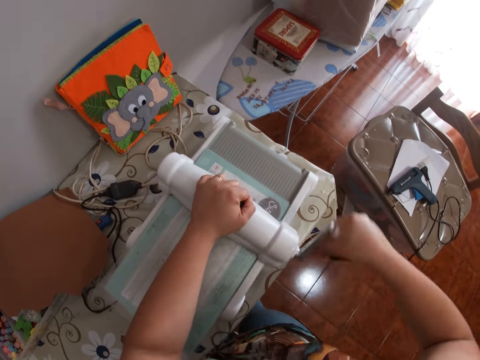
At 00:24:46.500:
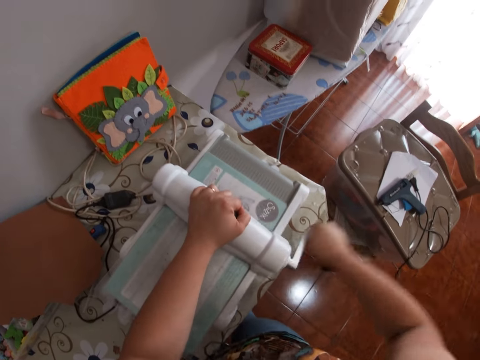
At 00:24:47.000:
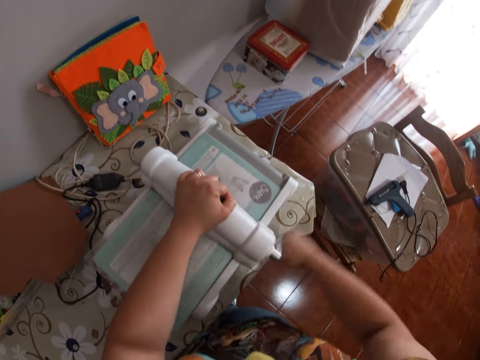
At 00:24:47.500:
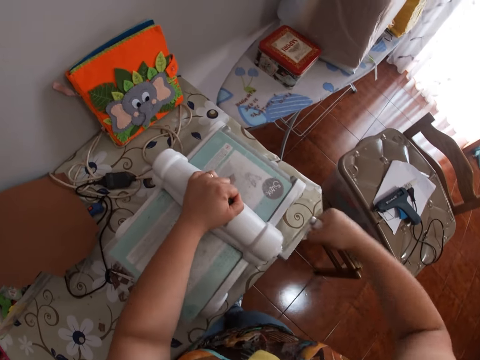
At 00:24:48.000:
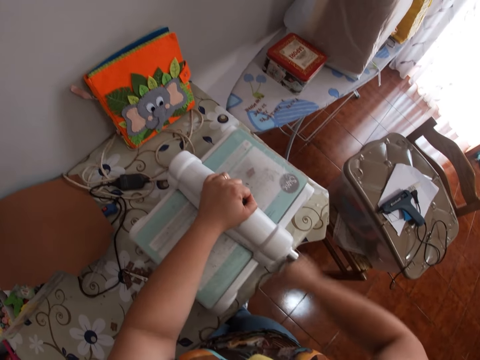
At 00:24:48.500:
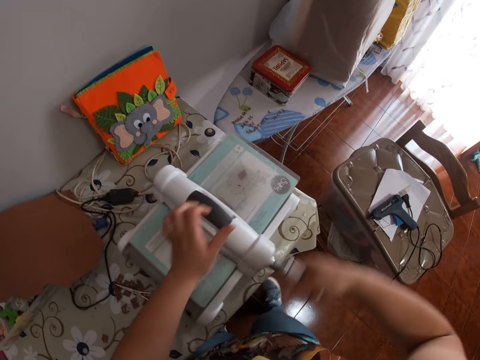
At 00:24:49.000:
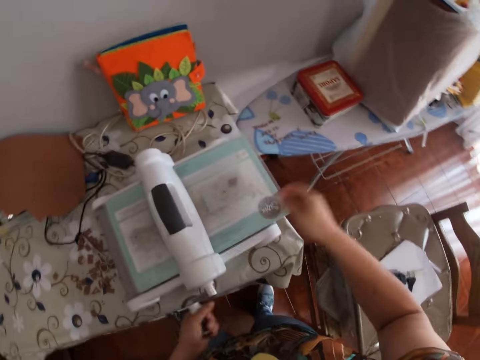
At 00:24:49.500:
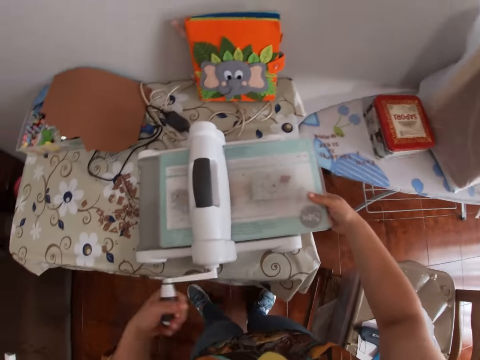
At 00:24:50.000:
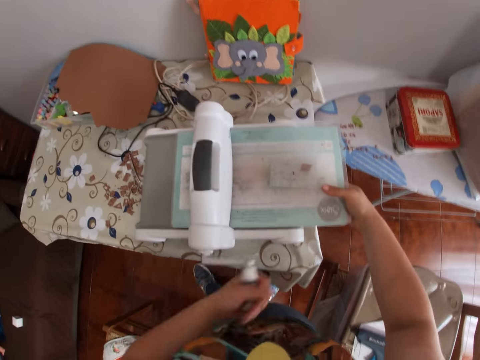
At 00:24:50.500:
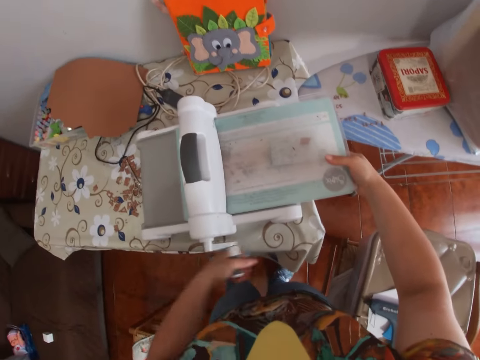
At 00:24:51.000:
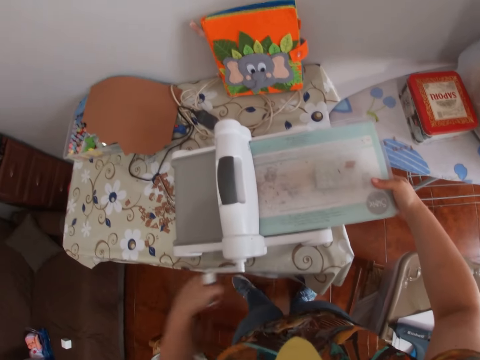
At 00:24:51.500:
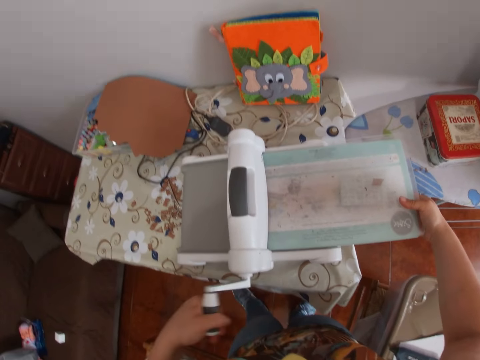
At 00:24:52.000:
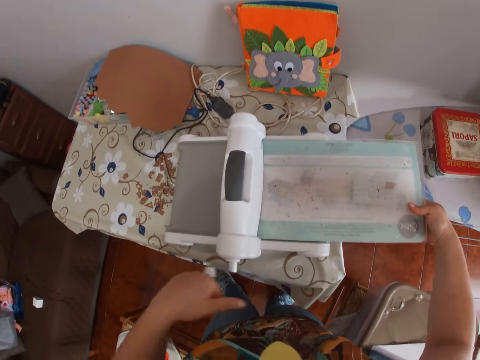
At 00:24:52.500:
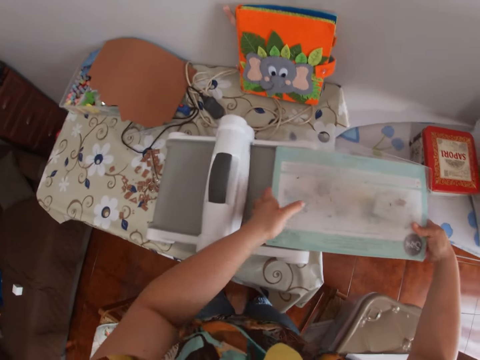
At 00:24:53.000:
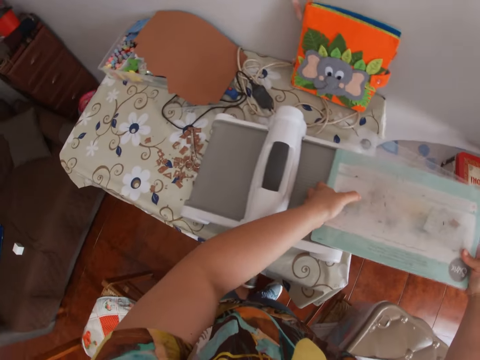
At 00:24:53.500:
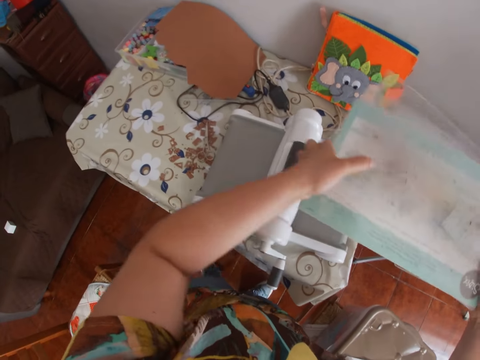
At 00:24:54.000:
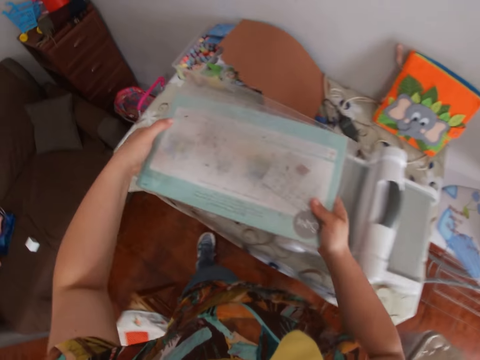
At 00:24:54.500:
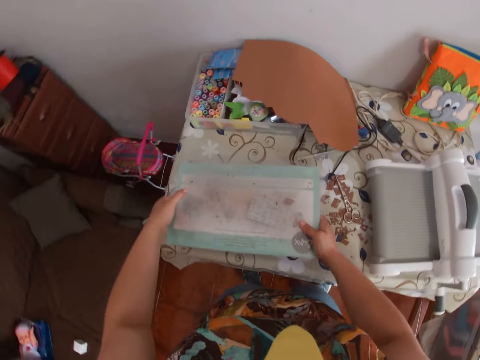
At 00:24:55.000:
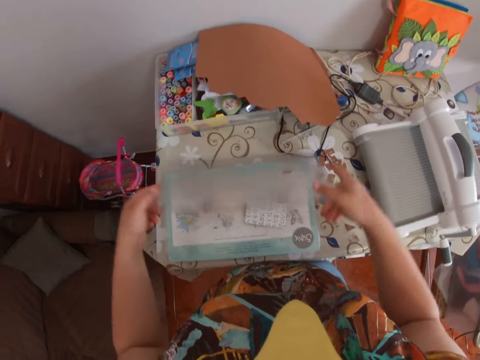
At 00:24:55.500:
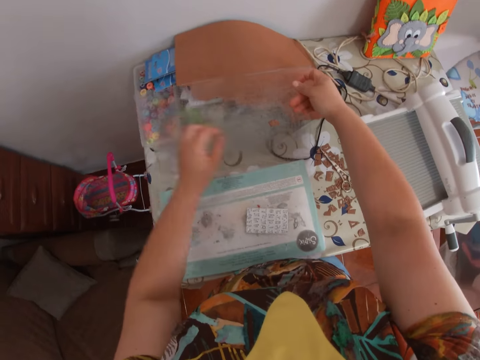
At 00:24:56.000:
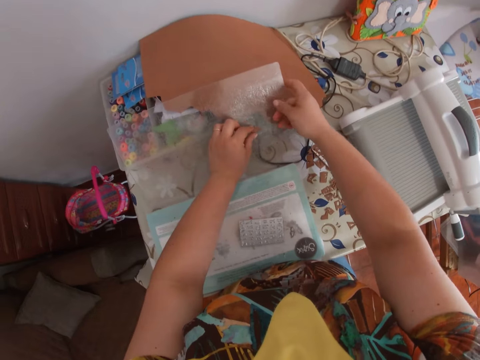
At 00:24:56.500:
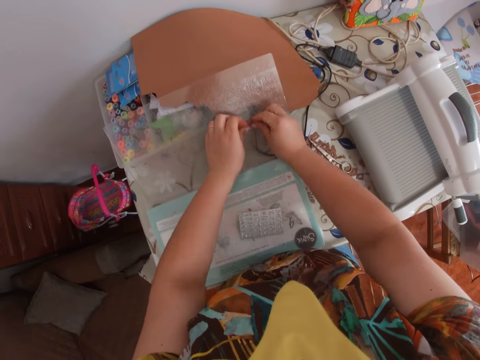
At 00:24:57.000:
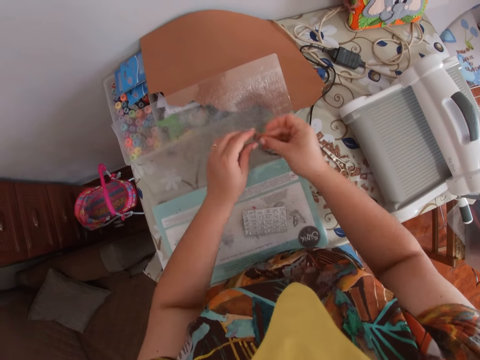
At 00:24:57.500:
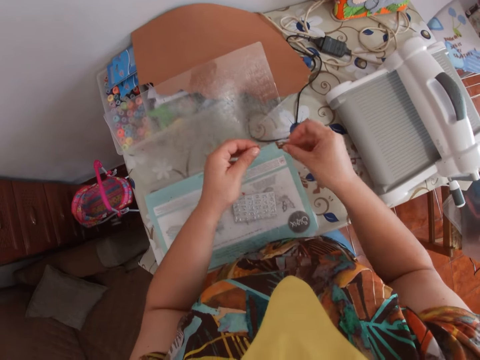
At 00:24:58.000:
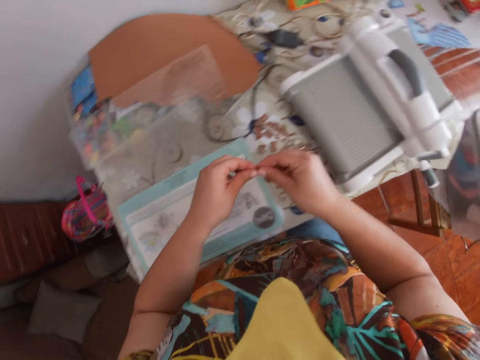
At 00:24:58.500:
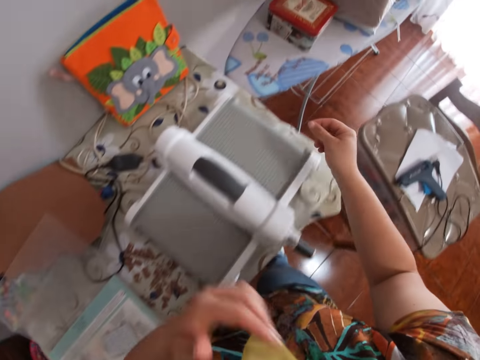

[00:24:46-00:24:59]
The camera wearer holds the handle of the embossing machine with her left hand. She braces the inkpad with her right hand and rolls the roller of the embossing machine with her left hand. She places the inkpad on the table from the embossing machine with both hands. She opens the glass on the inkpad with both hands. She removes the piece of paper on the glass with her left hand.

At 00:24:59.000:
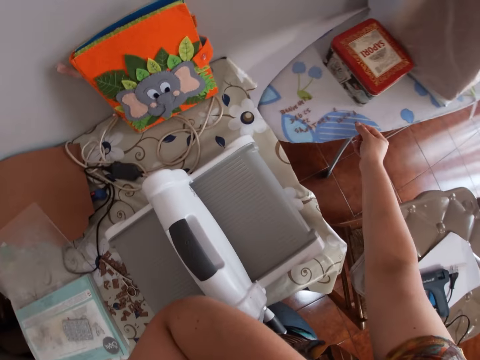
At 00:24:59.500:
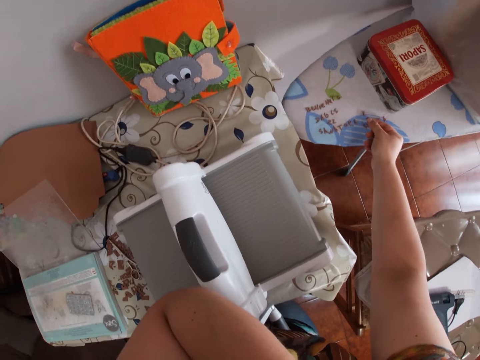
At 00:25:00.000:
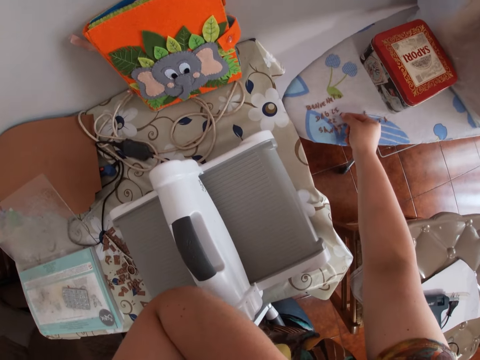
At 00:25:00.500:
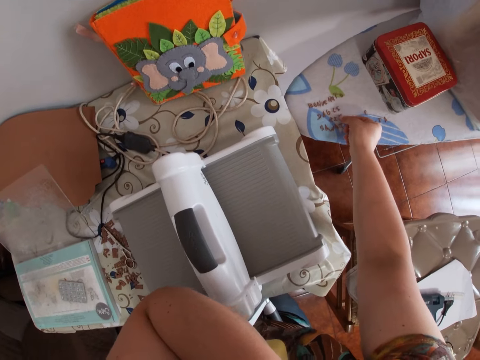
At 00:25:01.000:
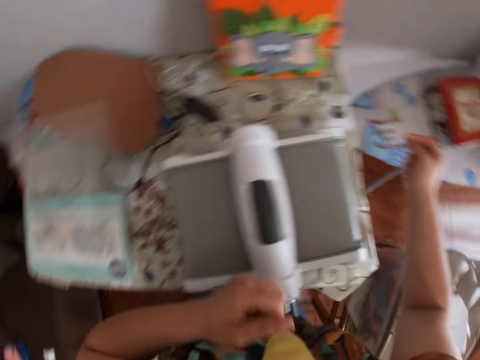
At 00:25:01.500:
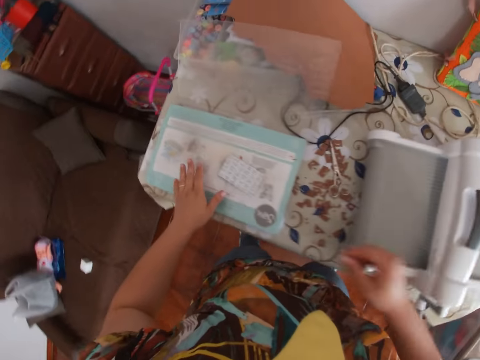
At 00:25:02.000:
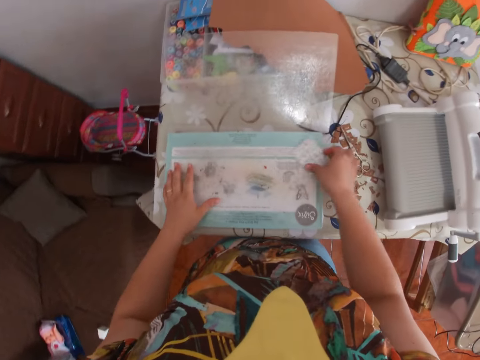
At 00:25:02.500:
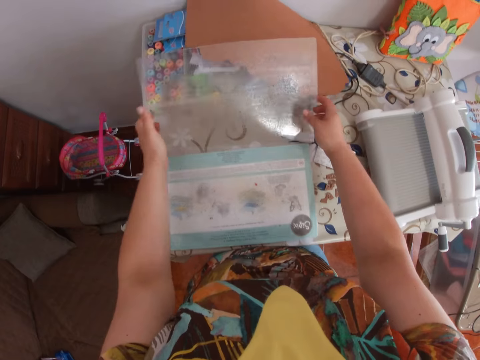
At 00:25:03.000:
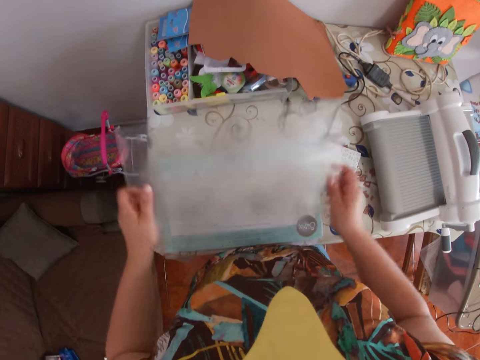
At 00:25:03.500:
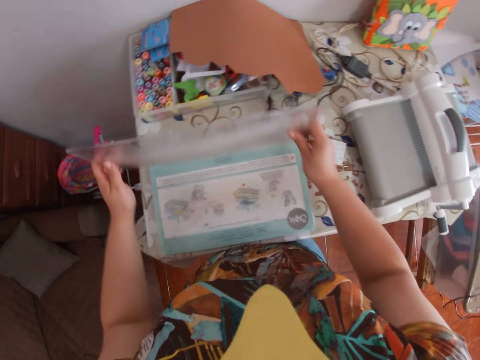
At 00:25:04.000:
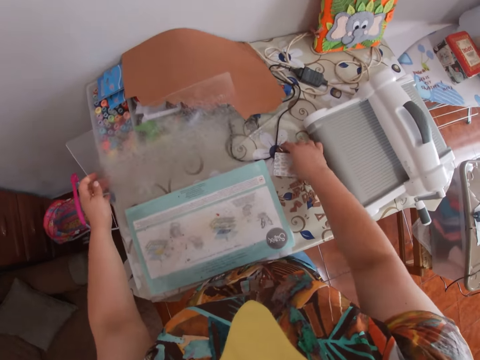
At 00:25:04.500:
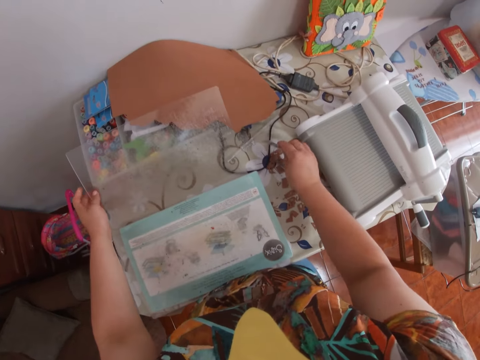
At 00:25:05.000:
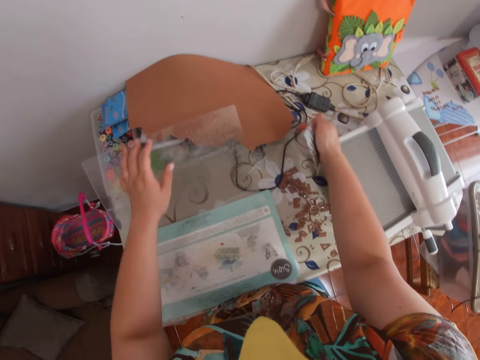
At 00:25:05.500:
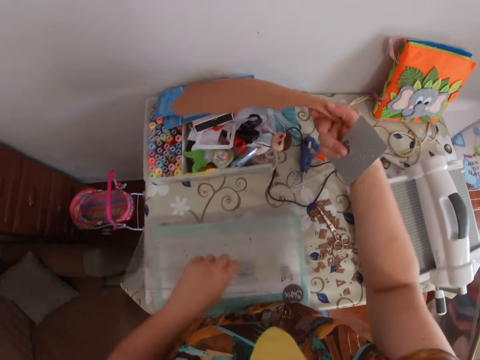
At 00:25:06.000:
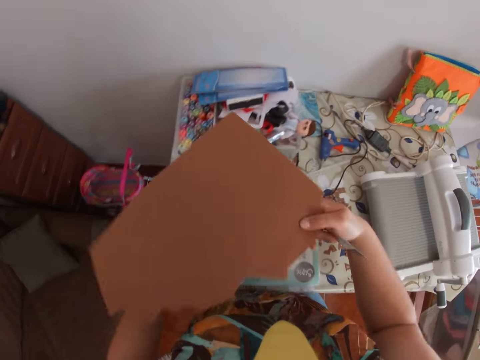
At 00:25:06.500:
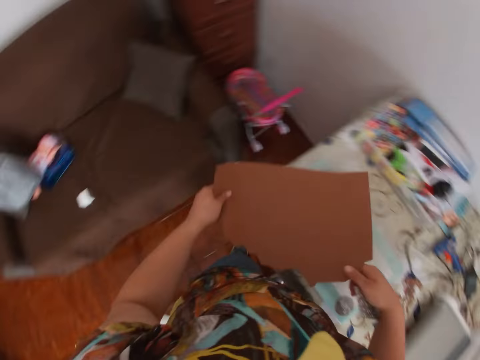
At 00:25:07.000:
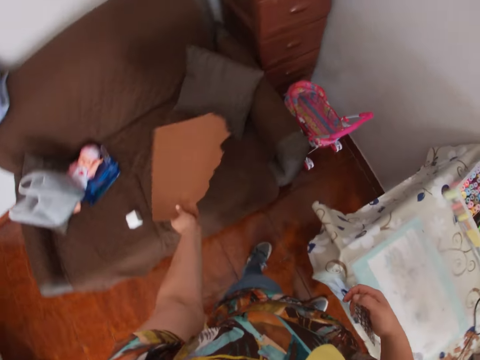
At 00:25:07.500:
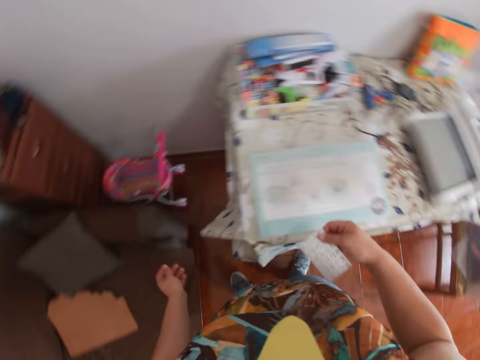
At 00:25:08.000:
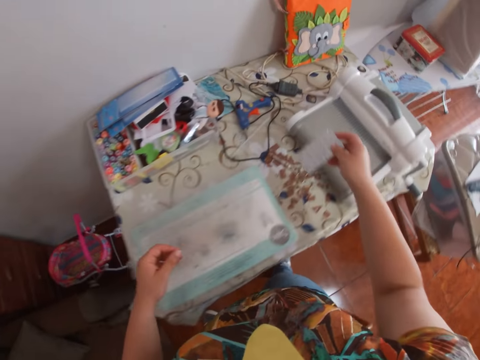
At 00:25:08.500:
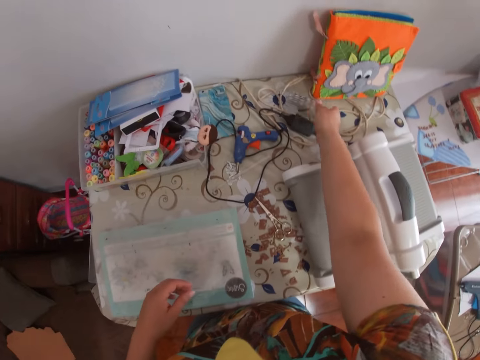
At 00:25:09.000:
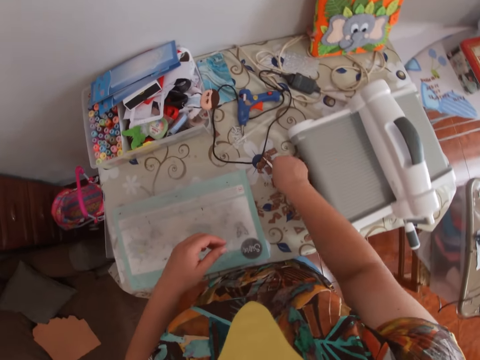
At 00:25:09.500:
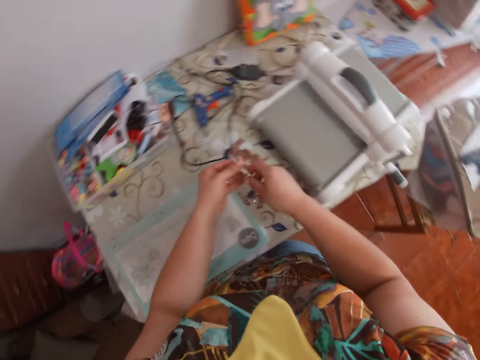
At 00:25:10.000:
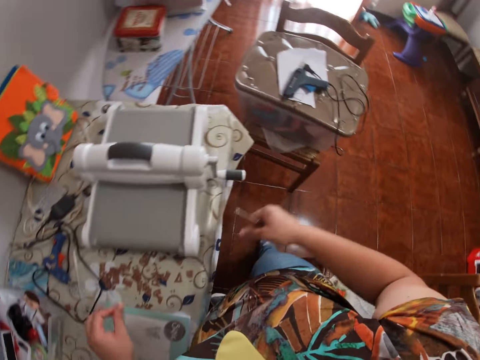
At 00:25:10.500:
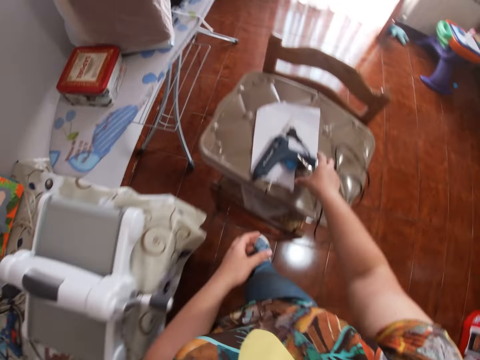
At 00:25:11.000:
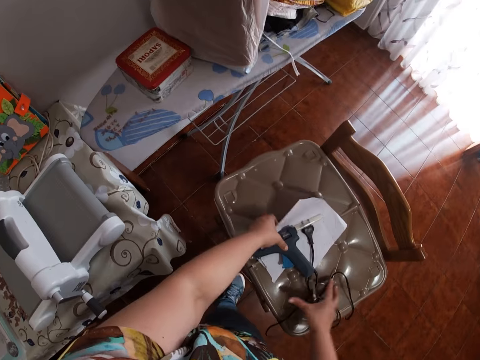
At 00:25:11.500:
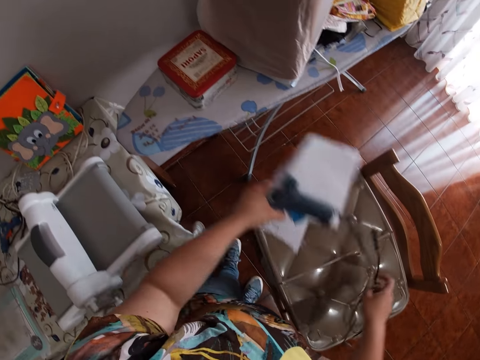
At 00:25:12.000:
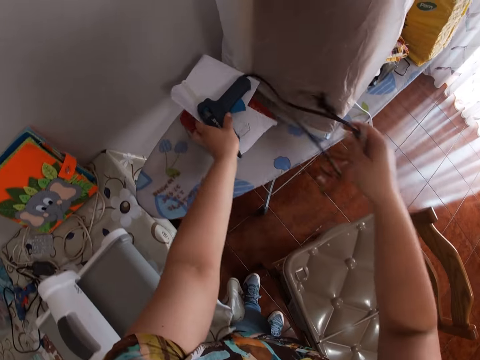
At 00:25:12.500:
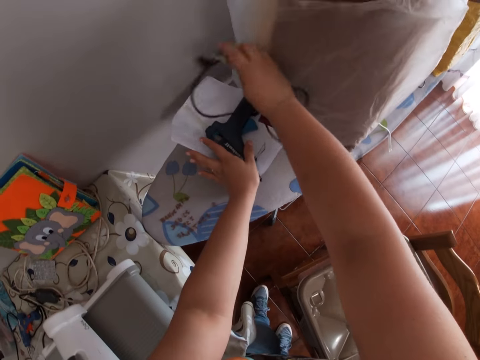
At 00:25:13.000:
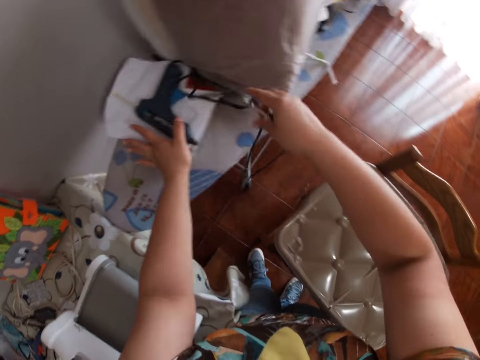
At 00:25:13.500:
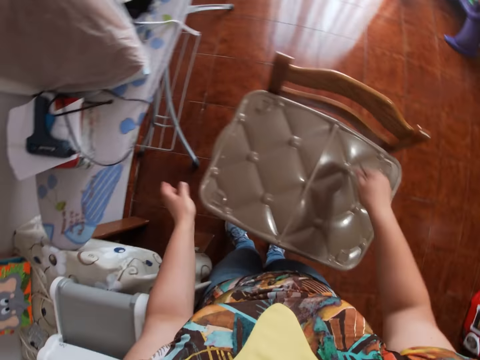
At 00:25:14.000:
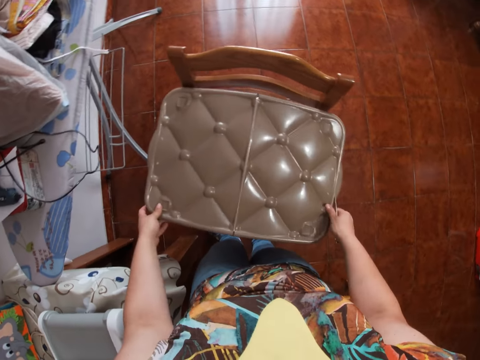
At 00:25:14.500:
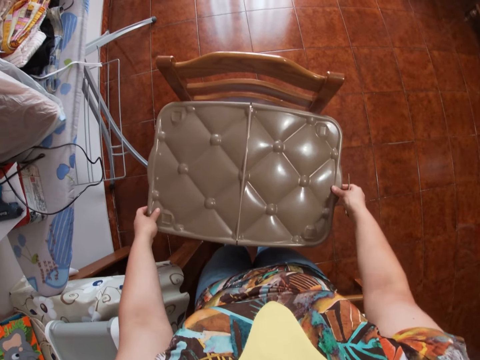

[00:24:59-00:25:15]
The camera wearer sorts the paper with both hands. She places the cut out letters on the pressing iron table with her right hand. She touches her face with her left hand. She puts brown paper on the table. She places her left hand on the inkpad. She removes the acrylic block from the inkpad onto the table. She lifts the glass with both hands. She drops the glass with both hands. She holds the acrylic block with her right hand. She picks the thick brown paper with her right hand. She closes the glass onto the inkpad with her left hand. She passes the paper to her left hand. She drops the paper on the chair with her left hand. She drops the acrylic block on the table with her right hand. She picks the scissors with her right hand from the table. She places the silicon gun and paper with both hands onto the pressing iron table from the top of a container on the chair.
